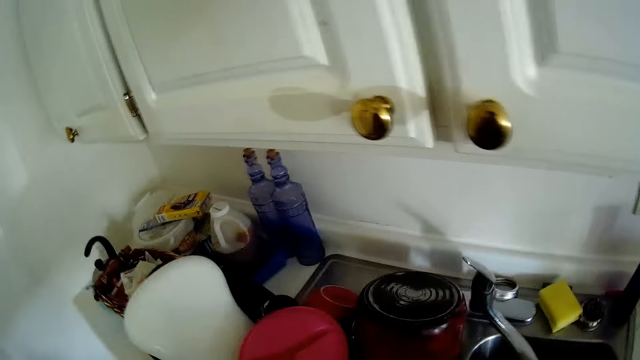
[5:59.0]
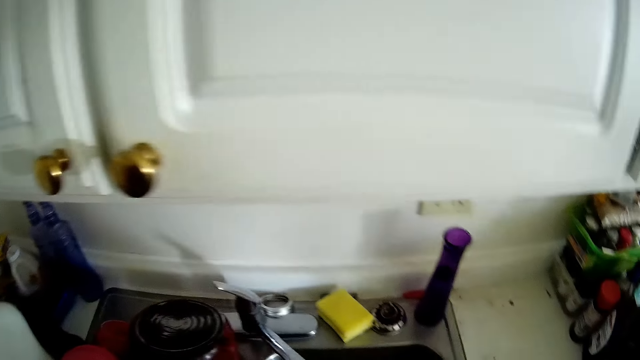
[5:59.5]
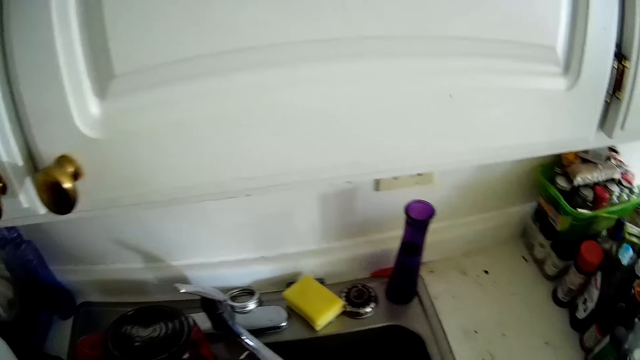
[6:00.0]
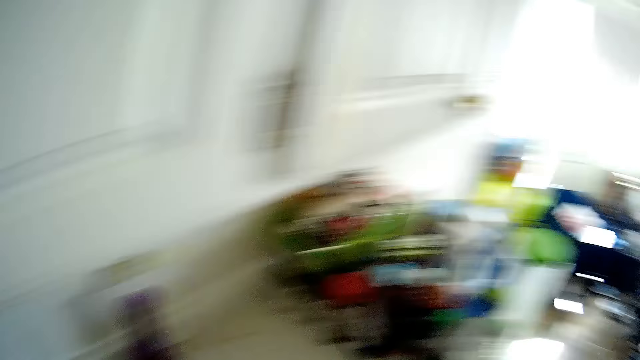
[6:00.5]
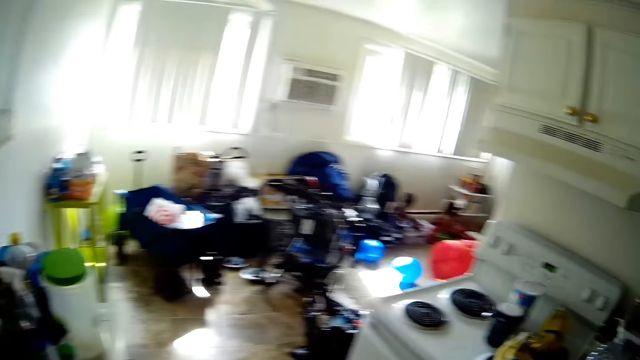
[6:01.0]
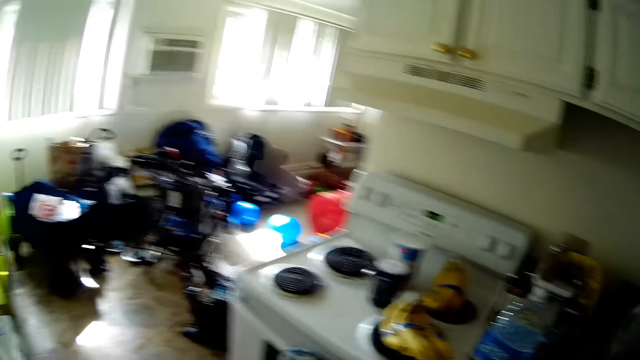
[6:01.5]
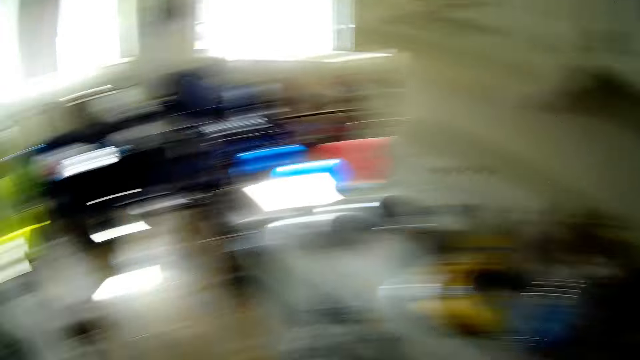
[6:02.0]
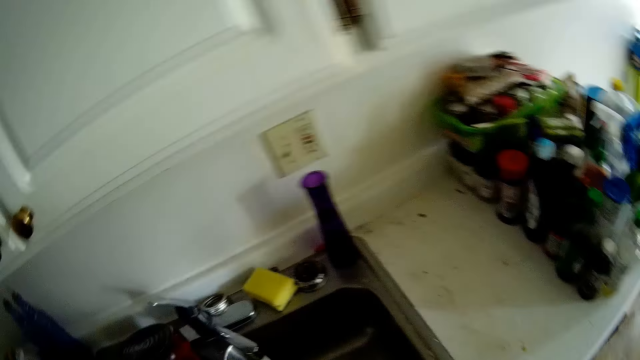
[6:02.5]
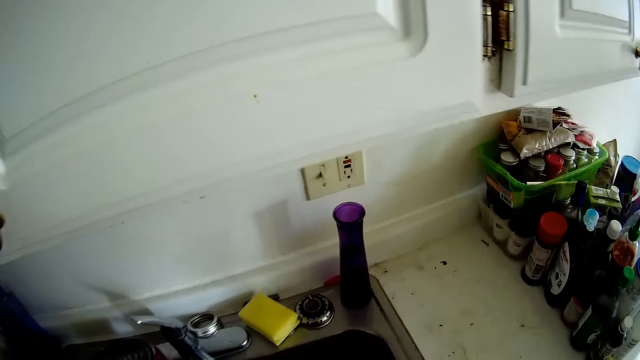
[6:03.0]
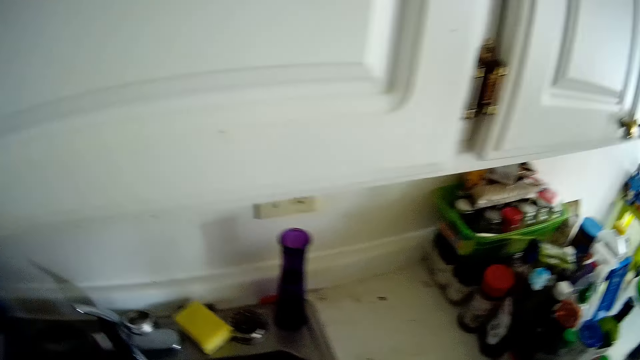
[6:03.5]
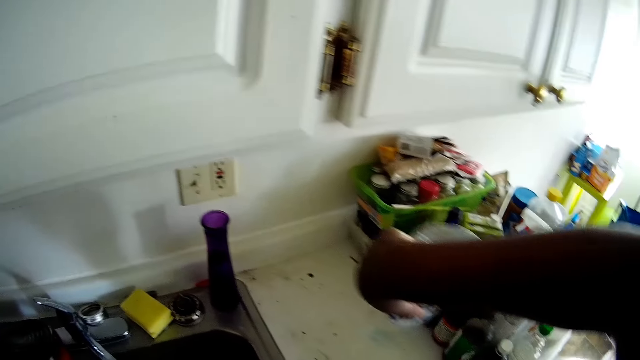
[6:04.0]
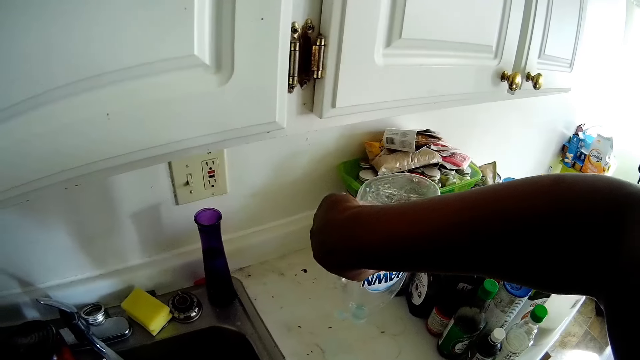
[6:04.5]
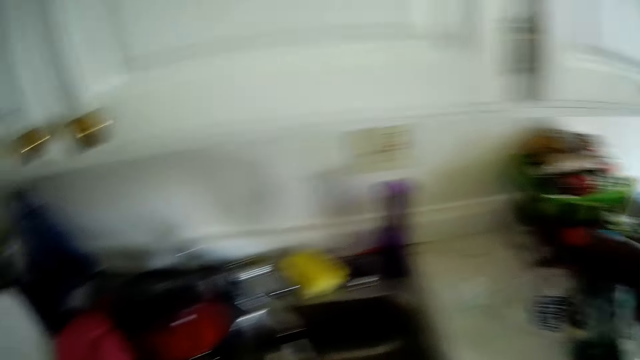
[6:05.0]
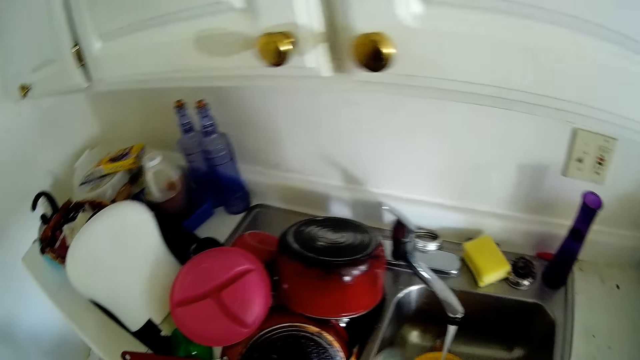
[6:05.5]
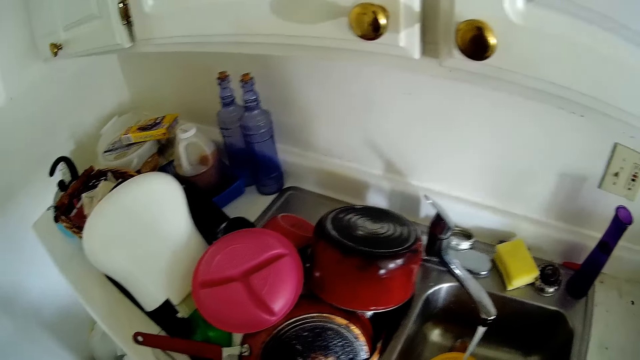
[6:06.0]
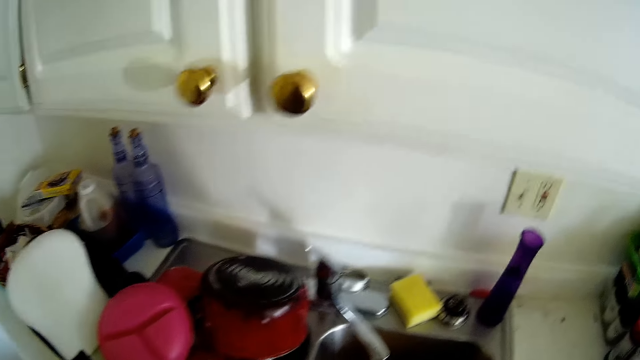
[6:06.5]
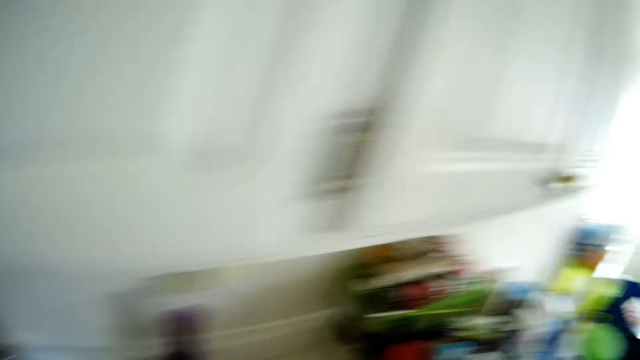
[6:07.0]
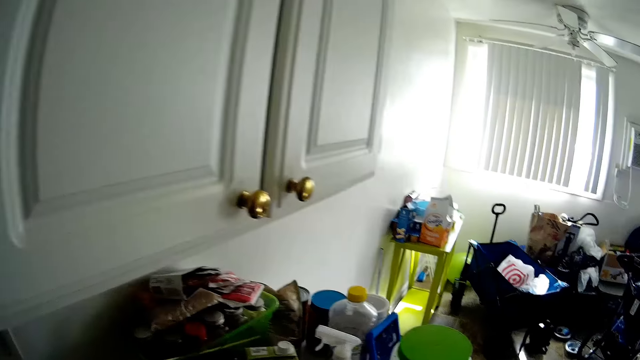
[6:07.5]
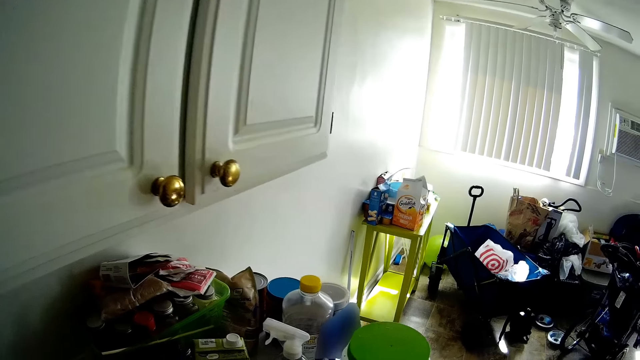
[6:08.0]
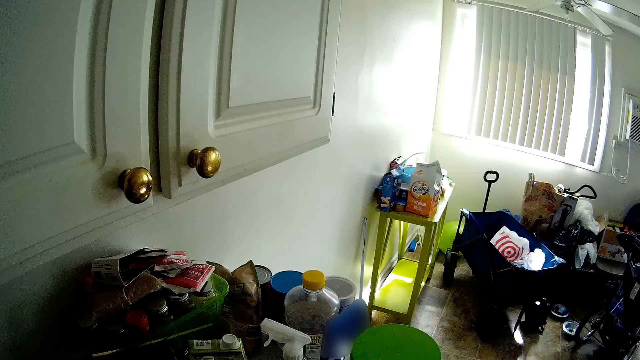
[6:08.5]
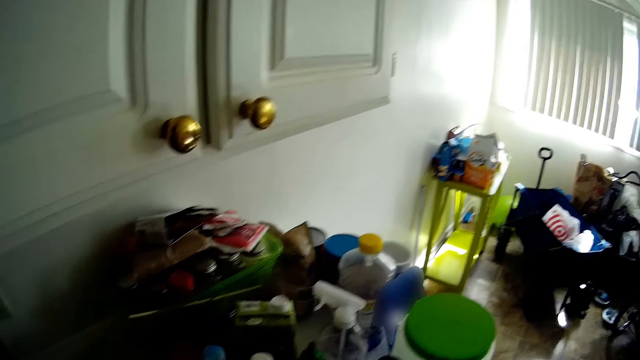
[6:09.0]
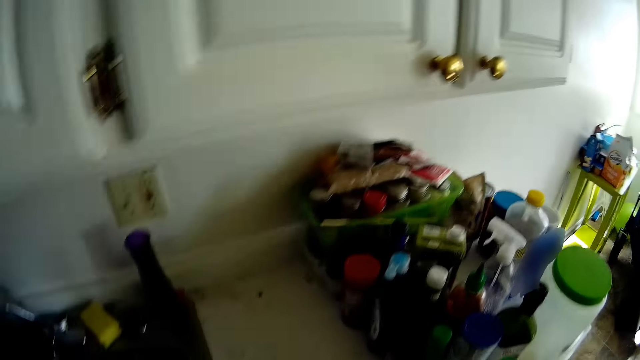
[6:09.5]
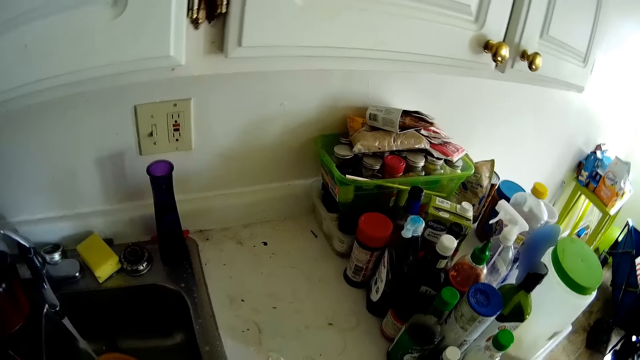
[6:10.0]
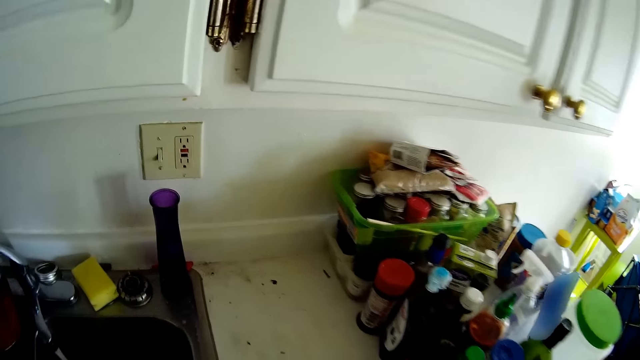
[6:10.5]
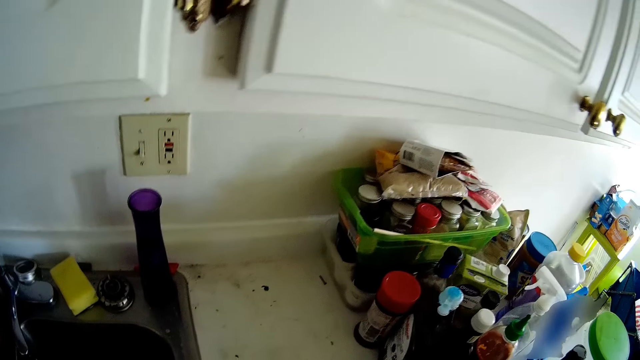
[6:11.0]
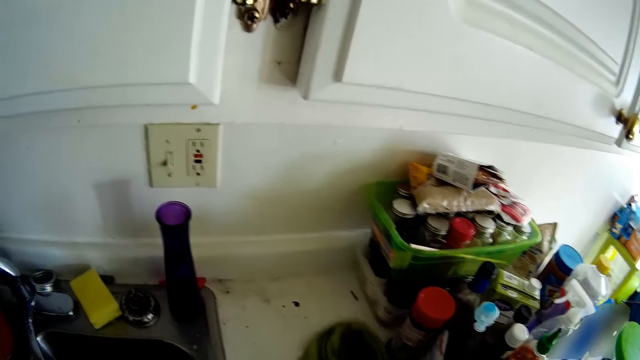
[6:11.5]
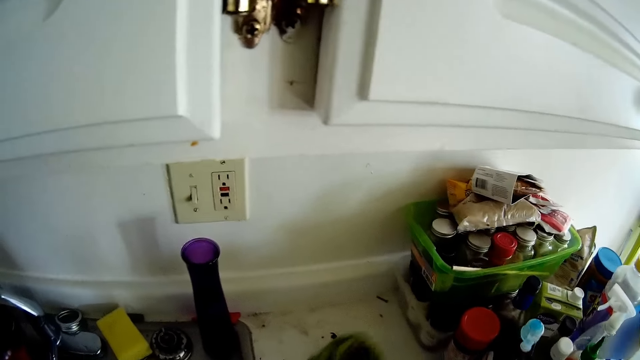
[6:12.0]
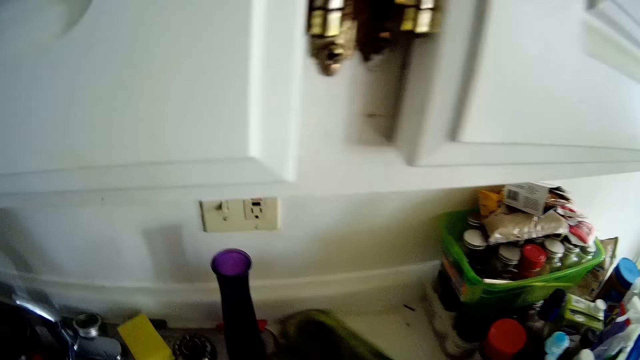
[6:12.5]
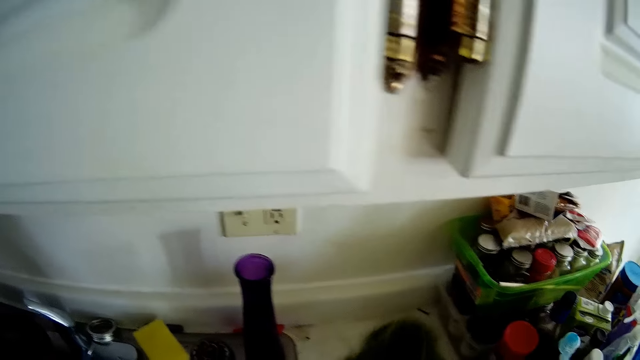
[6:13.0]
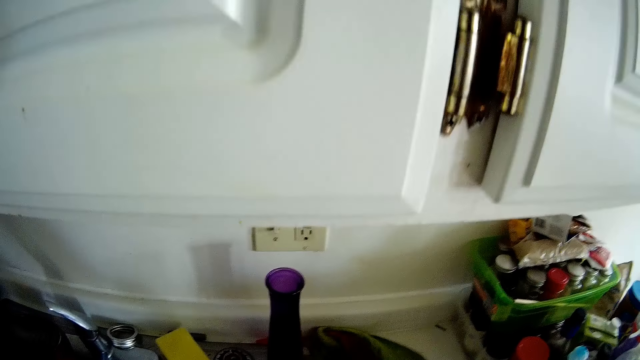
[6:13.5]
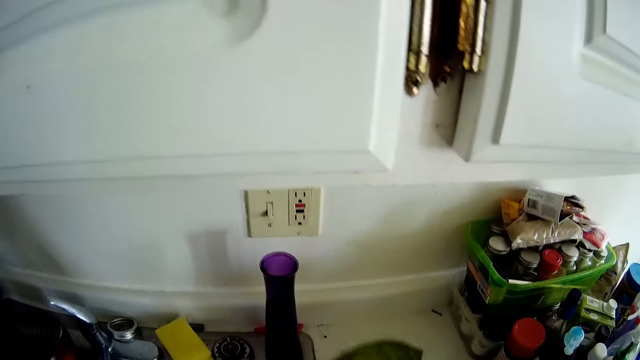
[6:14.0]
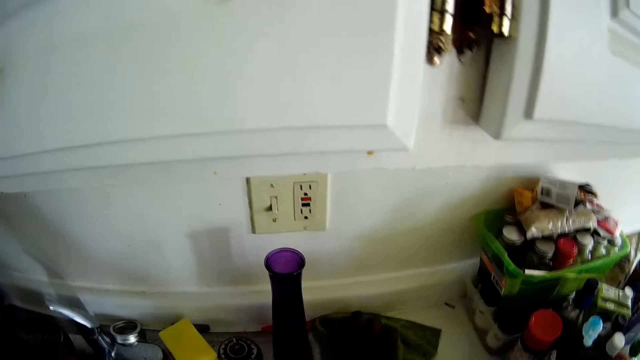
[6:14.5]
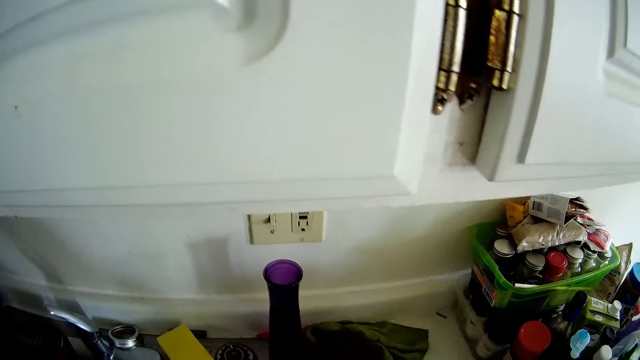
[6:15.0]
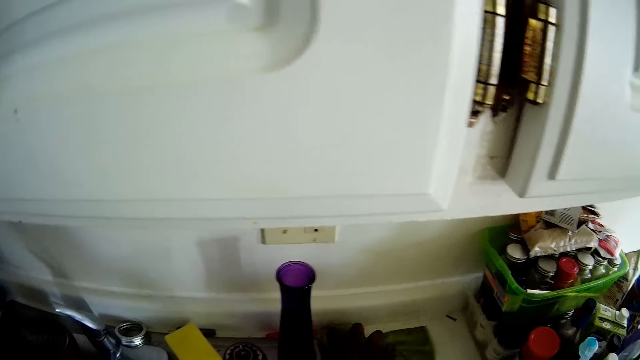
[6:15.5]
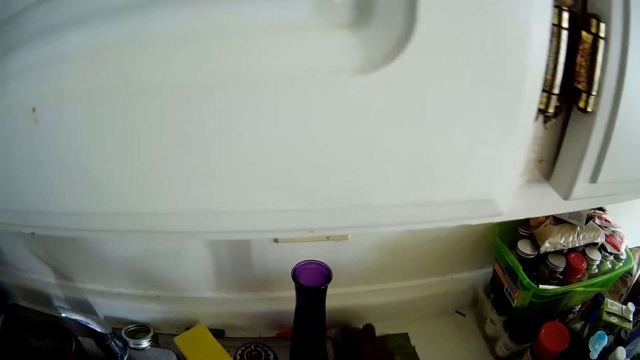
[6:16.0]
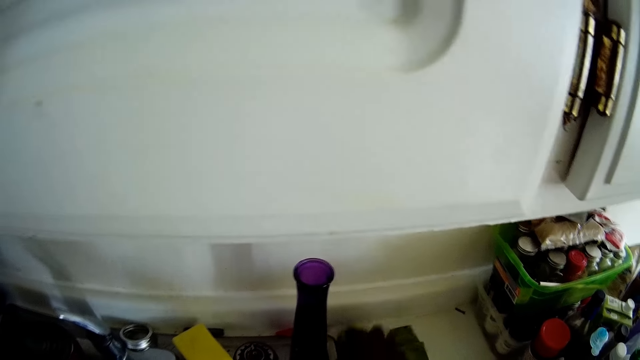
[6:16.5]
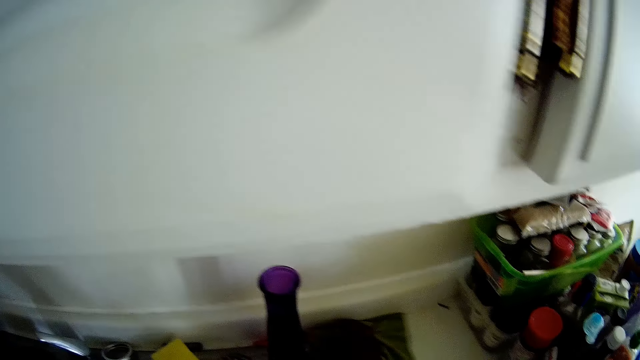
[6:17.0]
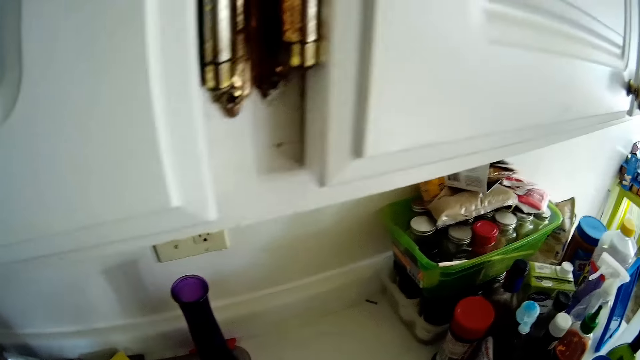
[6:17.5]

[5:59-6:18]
The camera wearer pours soap on the kitchen counter from the plastic bottle with her right hand. She wipes the kitchen counter with a napkin or cloth in her right hand.

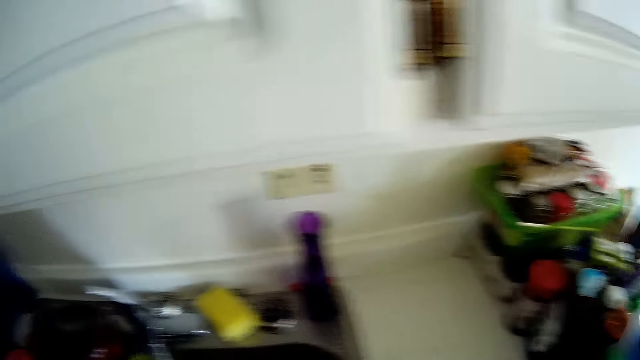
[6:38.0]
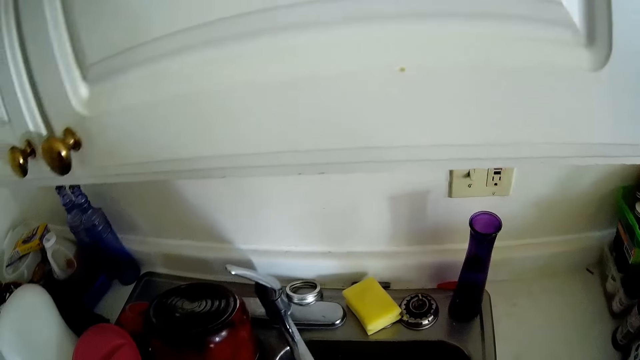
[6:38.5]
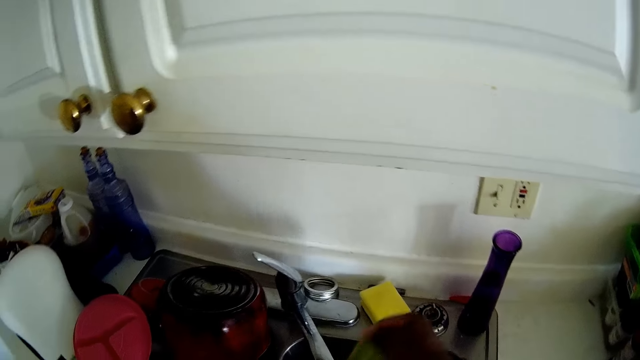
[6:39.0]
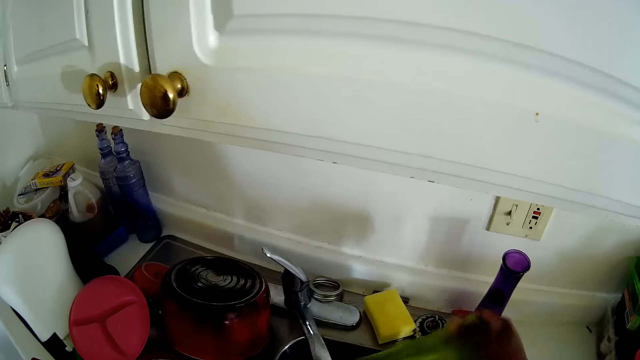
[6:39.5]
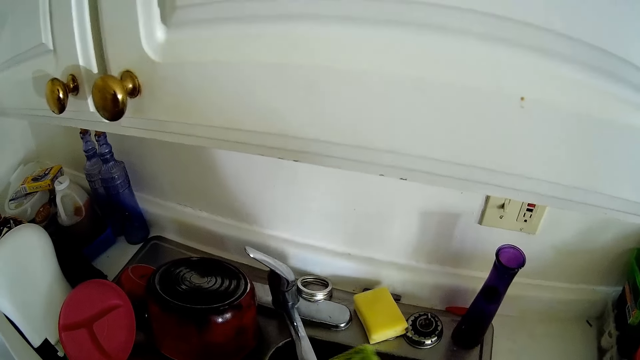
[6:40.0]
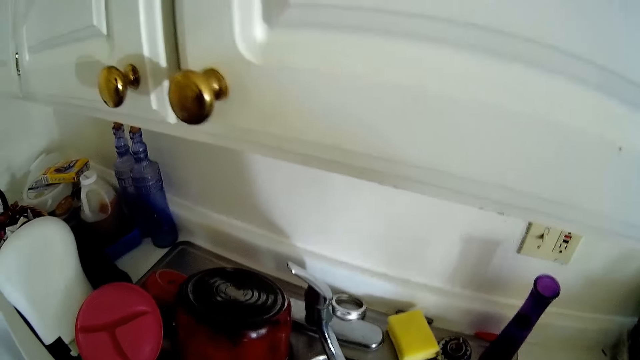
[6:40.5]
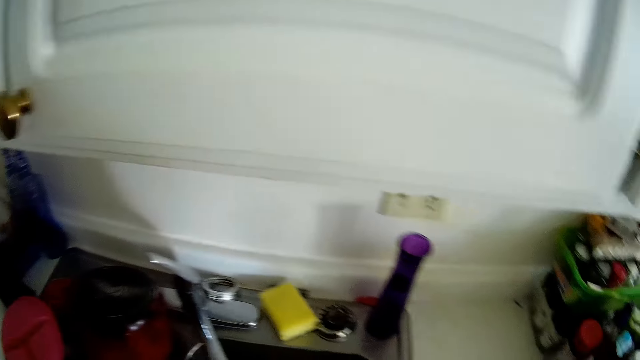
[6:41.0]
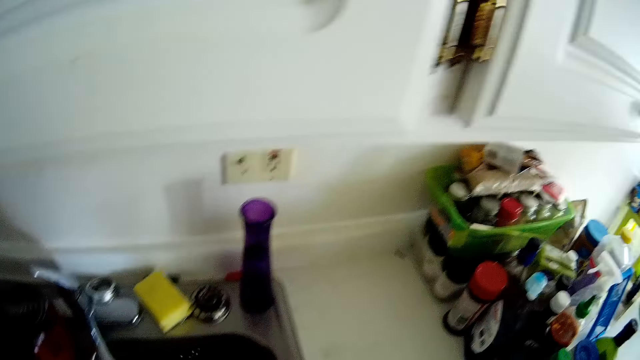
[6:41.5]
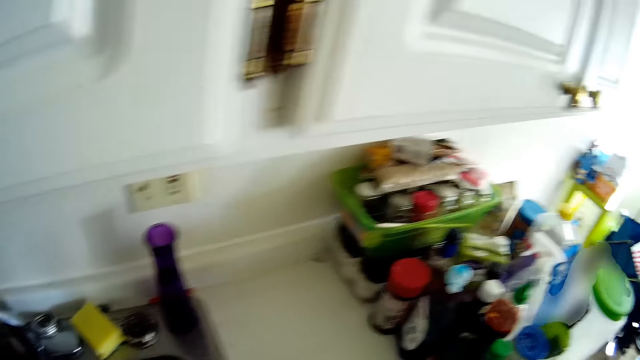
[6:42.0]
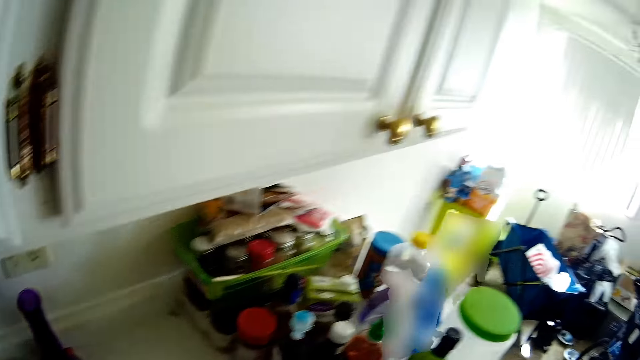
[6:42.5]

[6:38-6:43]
The camera wearer rinses the cloth in the sink.
